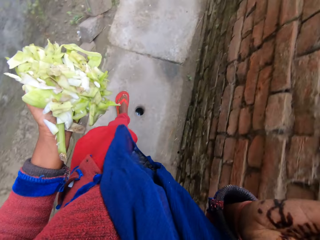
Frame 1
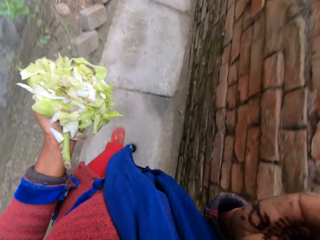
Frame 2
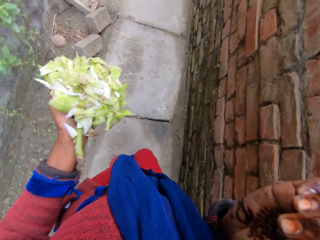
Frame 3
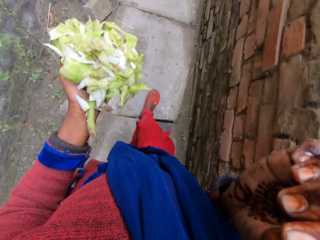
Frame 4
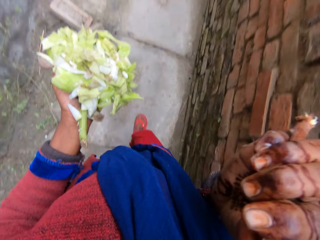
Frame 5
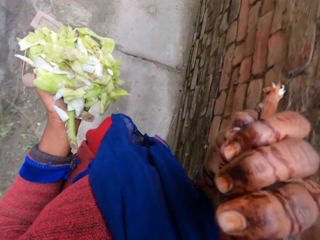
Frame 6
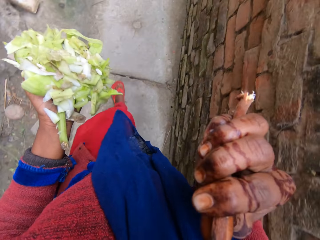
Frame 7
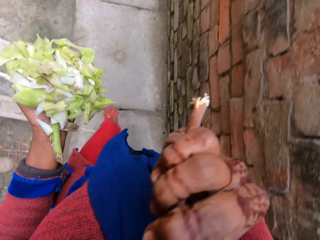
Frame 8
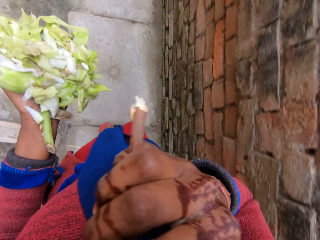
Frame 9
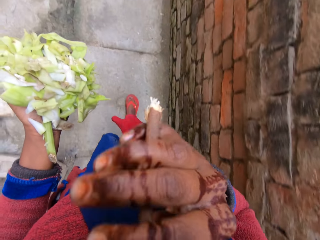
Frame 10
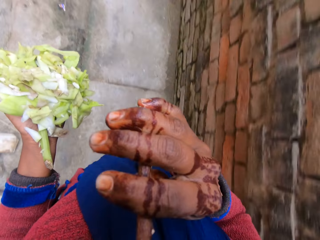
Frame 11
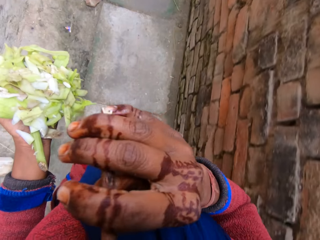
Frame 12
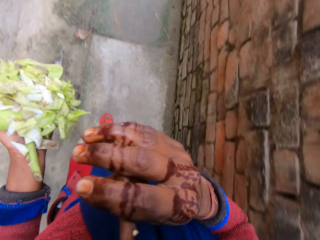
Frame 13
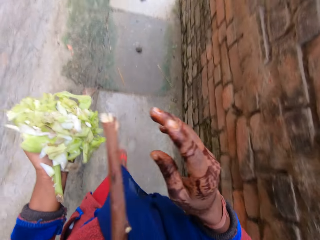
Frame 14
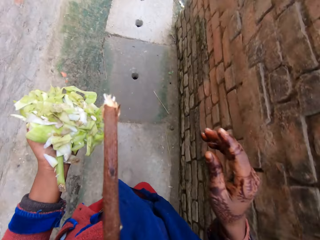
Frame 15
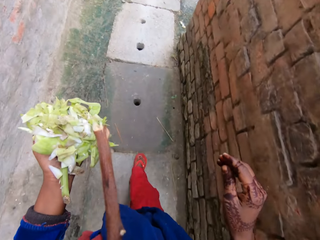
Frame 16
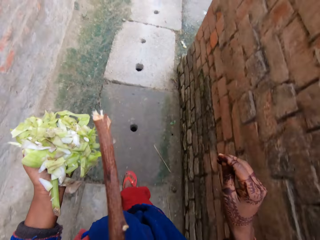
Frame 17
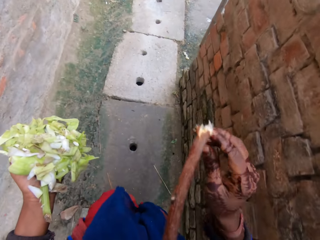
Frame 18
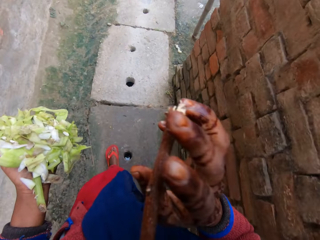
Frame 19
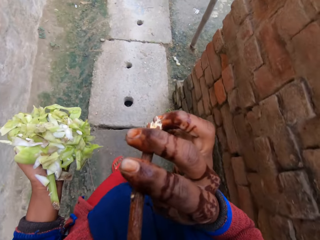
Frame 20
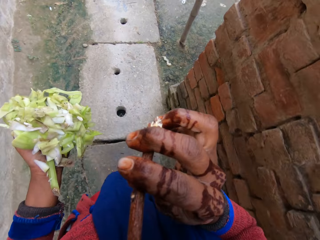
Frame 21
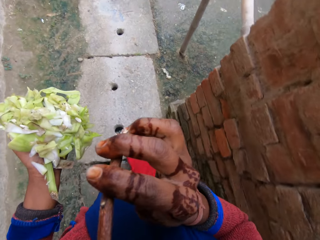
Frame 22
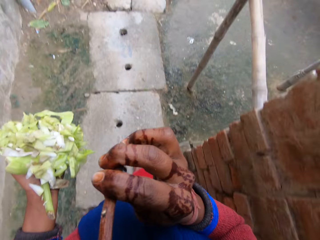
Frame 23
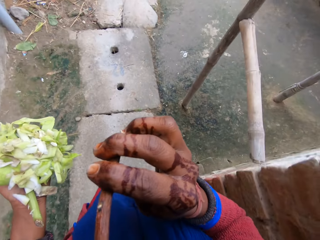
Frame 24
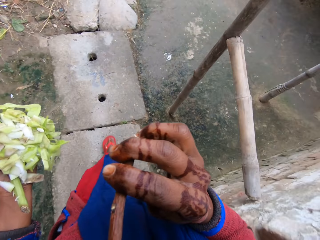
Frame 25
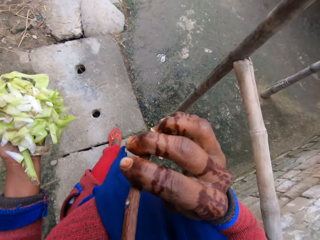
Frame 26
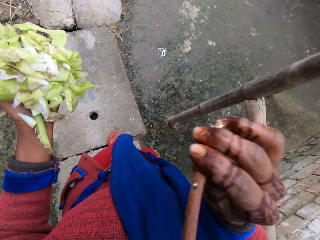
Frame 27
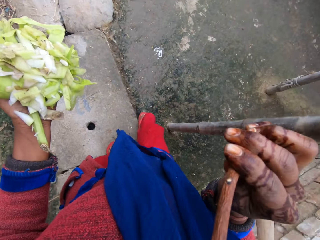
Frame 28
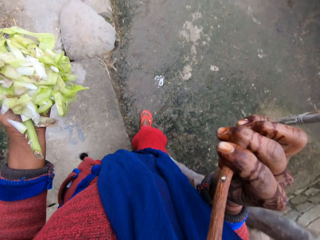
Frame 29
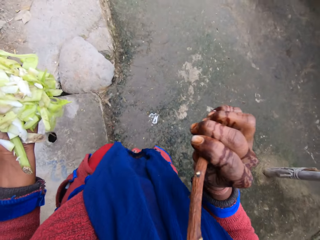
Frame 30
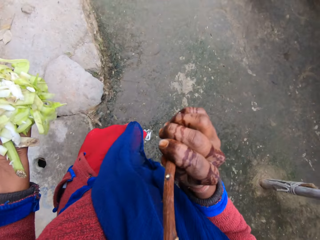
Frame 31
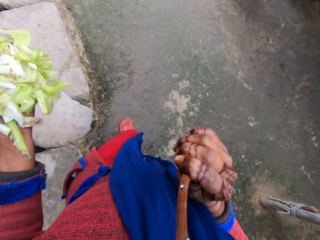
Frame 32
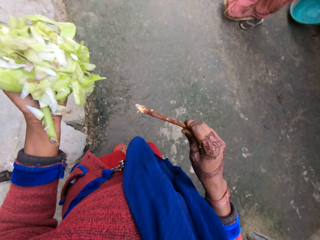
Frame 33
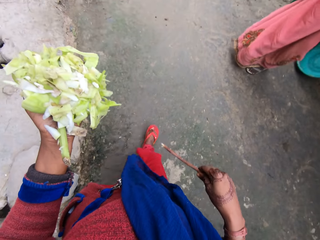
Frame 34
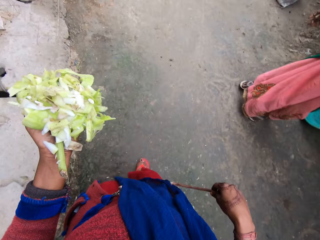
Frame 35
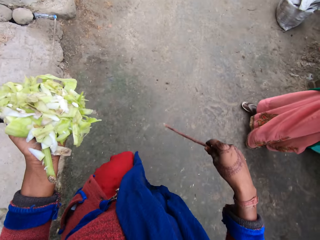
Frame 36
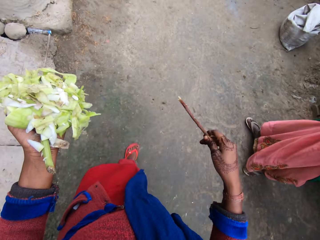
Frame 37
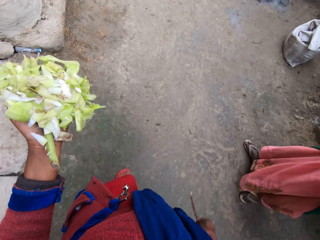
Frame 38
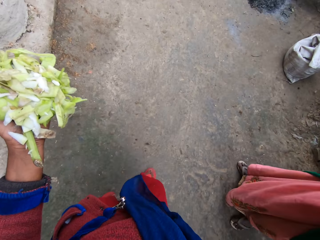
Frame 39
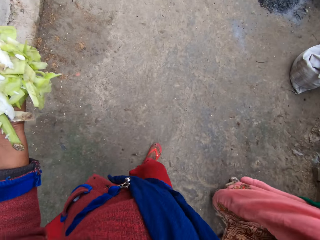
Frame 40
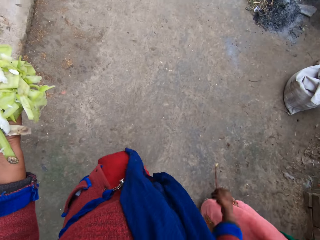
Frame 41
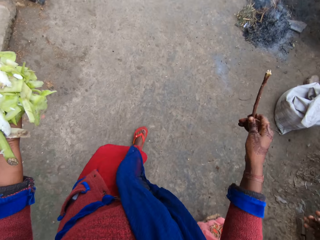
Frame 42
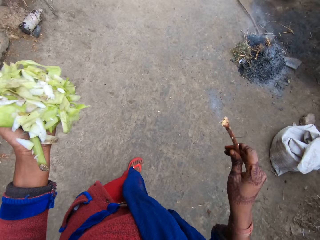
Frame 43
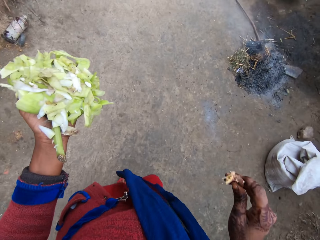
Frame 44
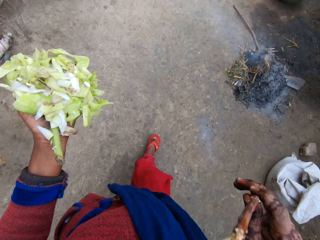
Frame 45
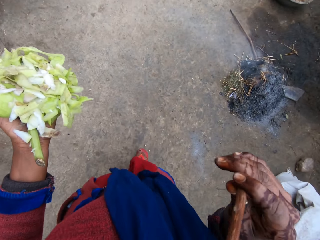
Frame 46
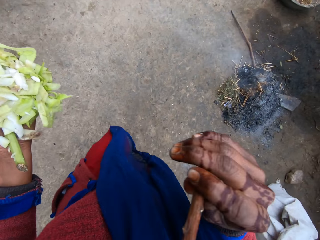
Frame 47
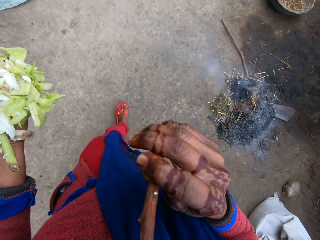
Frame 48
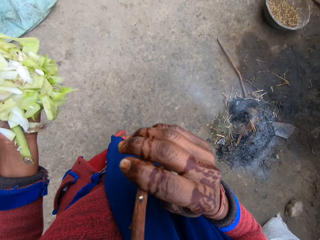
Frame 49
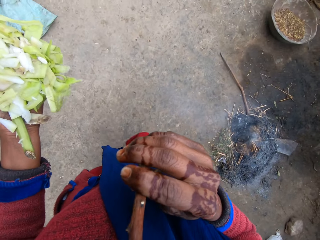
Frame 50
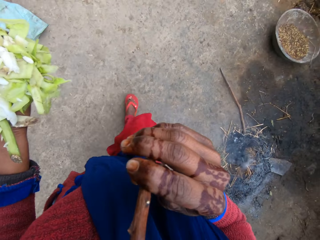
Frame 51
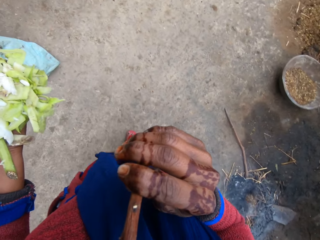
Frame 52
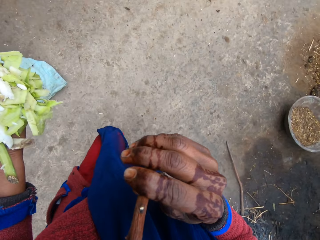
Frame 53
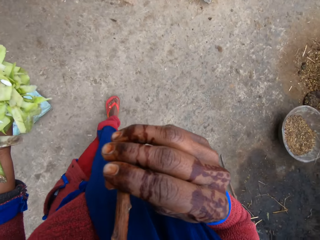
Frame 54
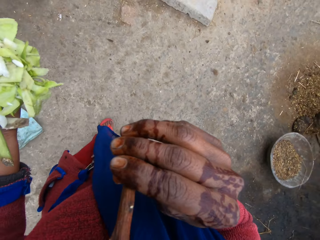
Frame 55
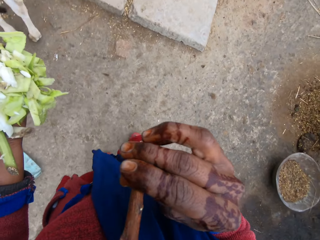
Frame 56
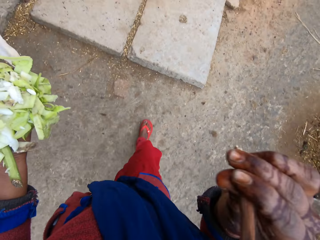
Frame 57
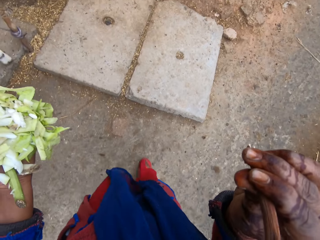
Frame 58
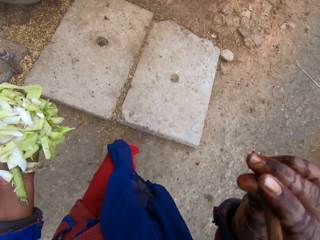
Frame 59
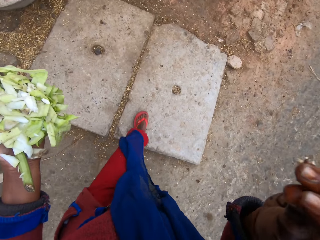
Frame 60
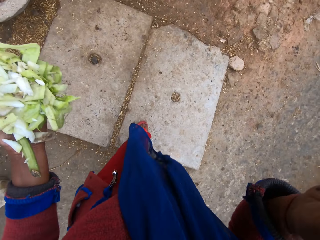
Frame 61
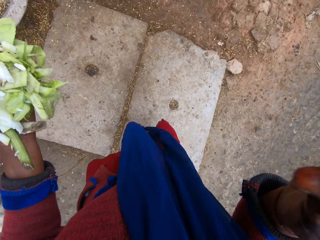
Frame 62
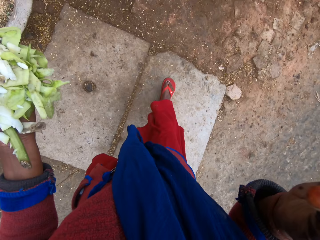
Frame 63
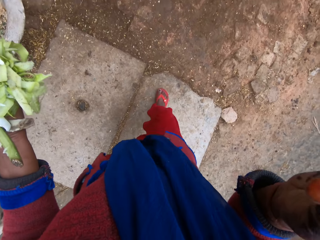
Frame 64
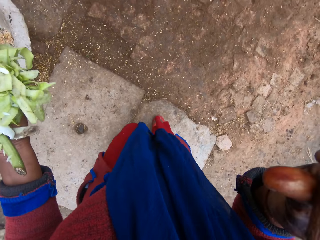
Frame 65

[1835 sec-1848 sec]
The camera wearer removes her hand from the stick. She holds the stick. She removes the chewing stick from her mouth. A lady stands on the other side. The camera wearer spits on the floor. She moves the stick towards the face. She puts the chewing stick in her mouth.

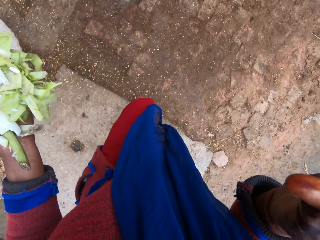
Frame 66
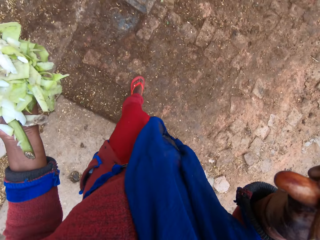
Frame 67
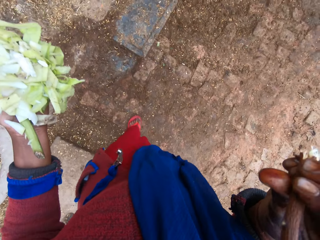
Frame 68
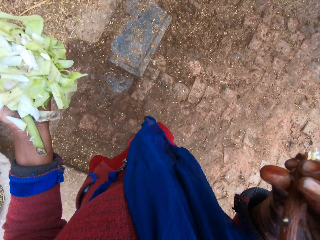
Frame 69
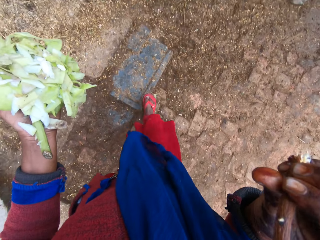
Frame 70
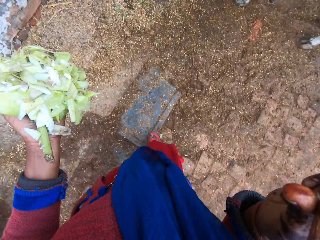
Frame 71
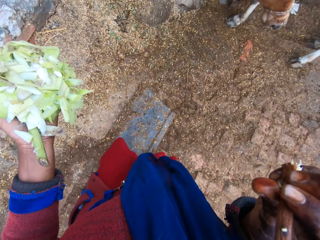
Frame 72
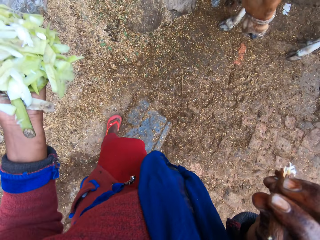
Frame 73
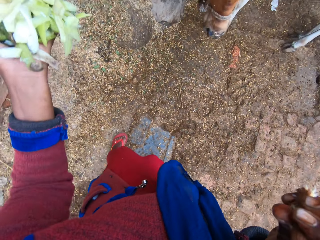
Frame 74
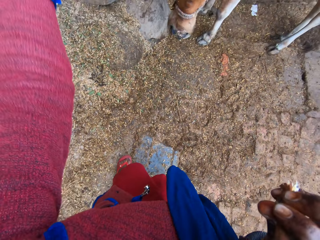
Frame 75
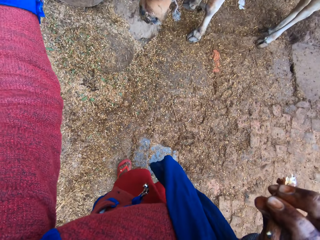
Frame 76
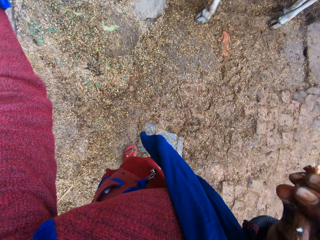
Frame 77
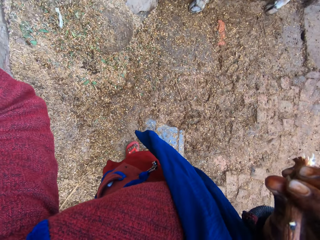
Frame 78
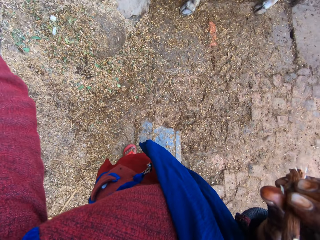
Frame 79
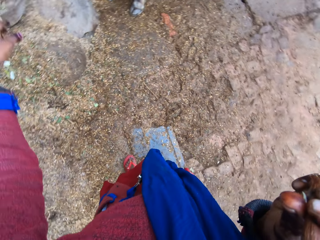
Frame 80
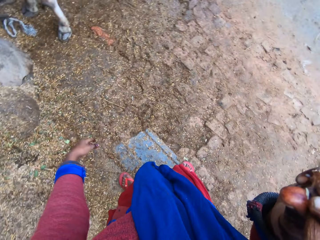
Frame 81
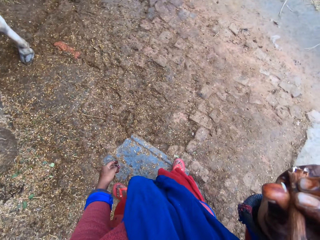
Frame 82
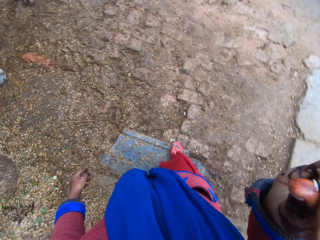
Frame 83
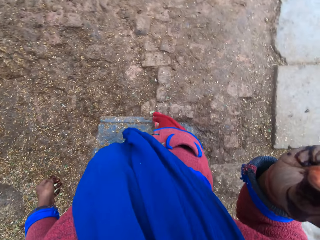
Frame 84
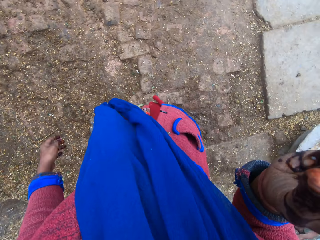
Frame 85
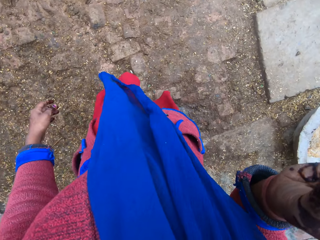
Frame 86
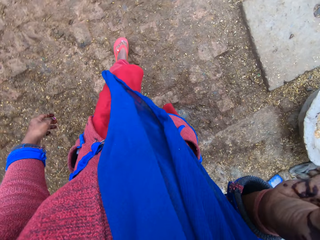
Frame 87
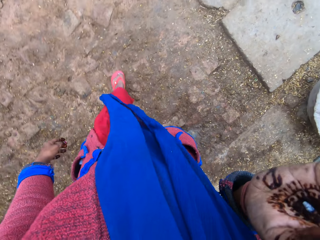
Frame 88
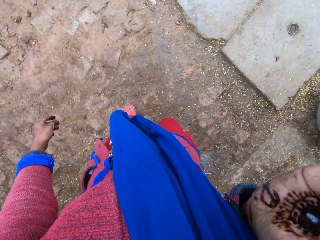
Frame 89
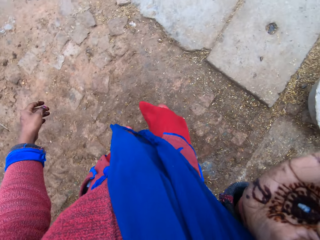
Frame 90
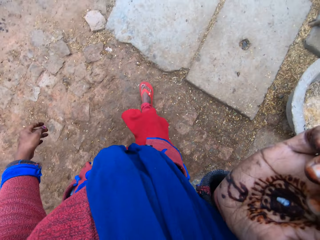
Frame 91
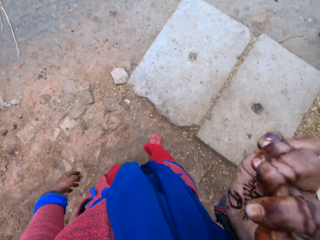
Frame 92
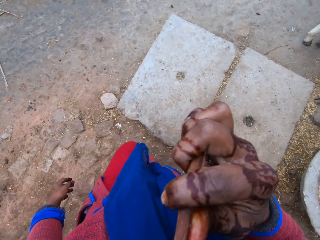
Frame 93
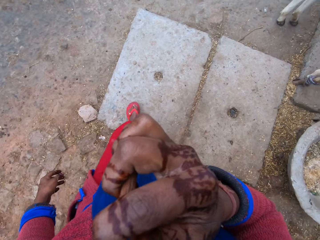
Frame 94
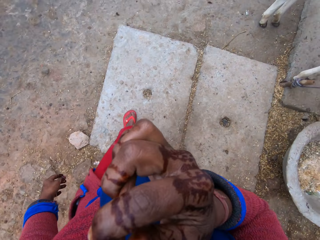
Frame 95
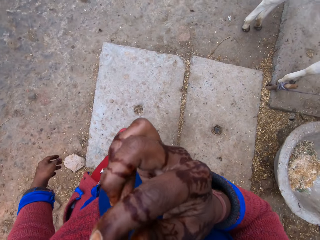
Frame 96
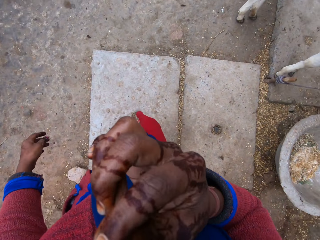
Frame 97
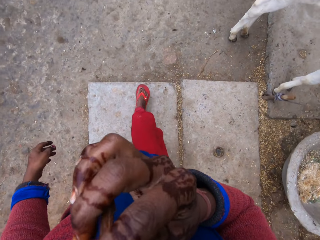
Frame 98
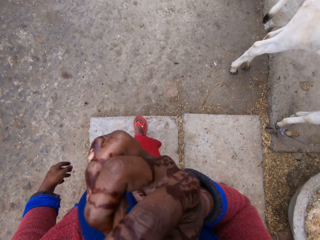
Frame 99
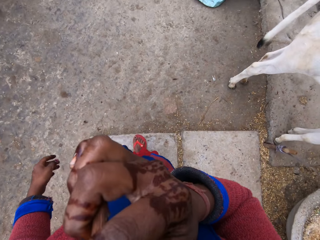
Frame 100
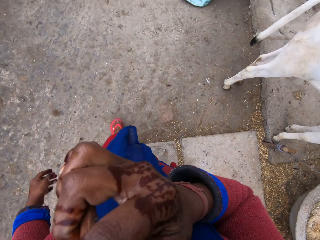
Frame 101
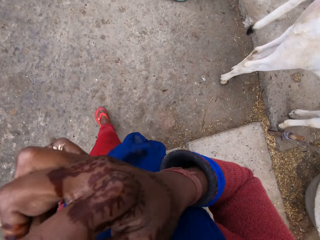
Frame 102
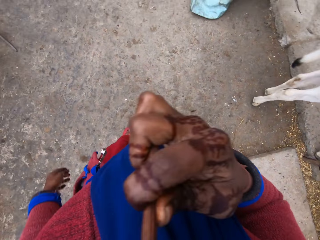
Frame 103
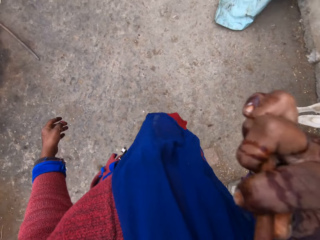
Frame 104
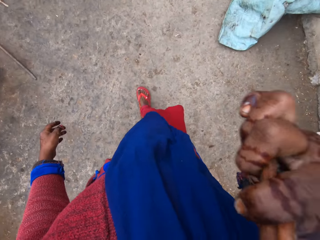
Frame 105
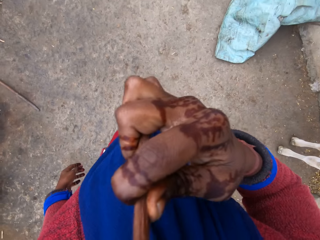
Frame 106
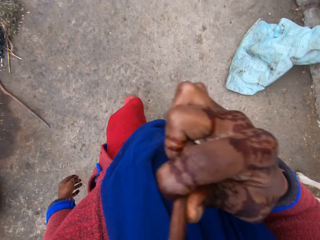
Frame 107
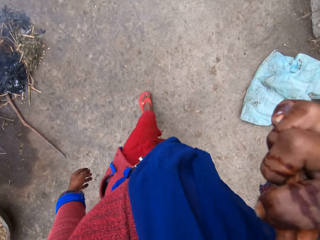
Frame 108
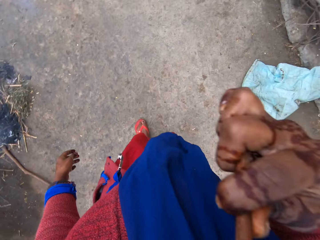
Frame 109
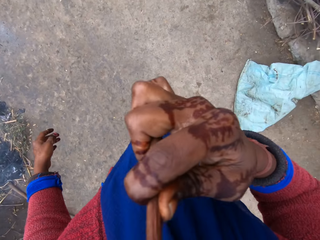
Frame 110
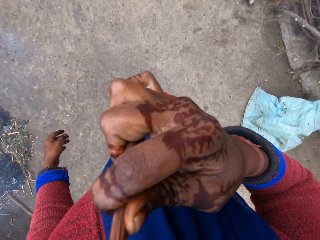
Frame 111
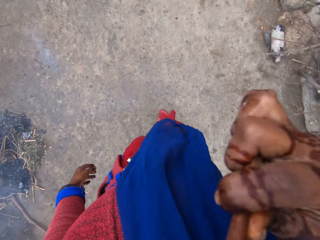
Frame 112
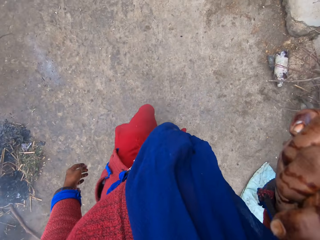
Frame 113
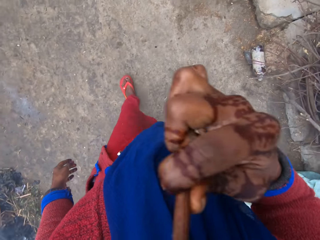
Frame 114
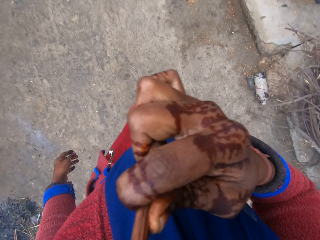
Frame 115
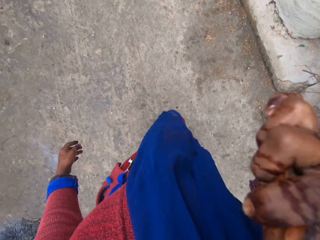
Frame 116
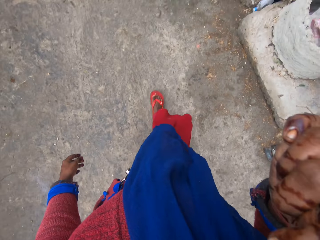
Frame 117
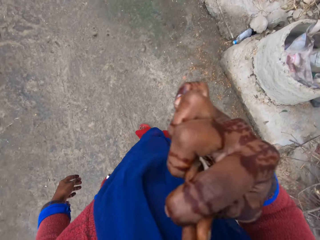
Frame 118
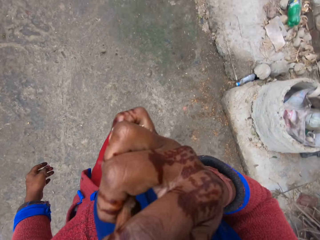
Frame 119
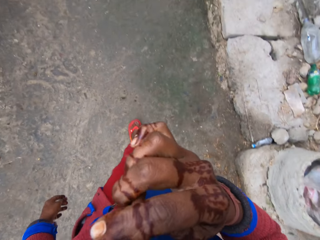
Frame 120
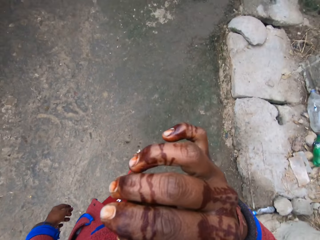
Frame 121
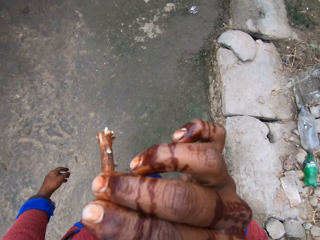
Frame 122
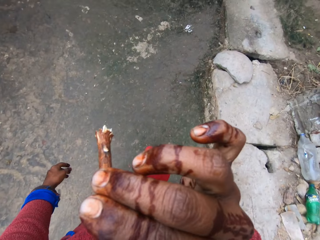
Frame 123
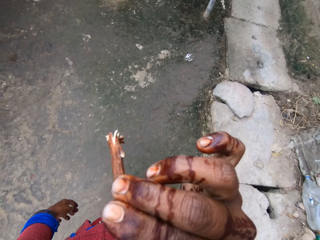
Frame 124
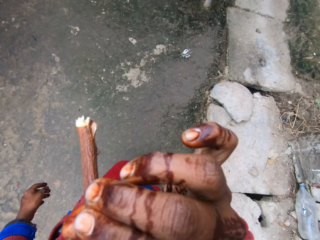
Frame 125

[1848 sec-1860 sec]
The camera wearer pours the bottle gourd peel in her left hand on the ground in front of a cow. She walks away from the cow. She brushes her mouth with the chewing stick. She walks past another cow.
